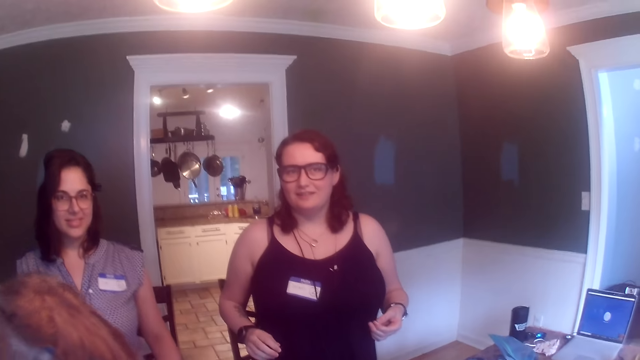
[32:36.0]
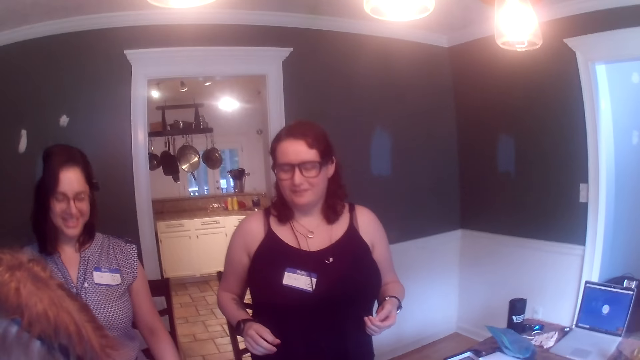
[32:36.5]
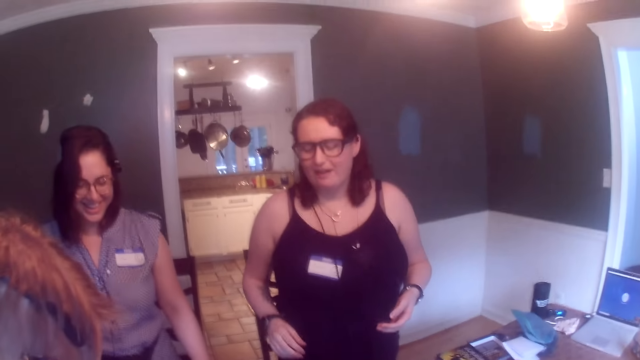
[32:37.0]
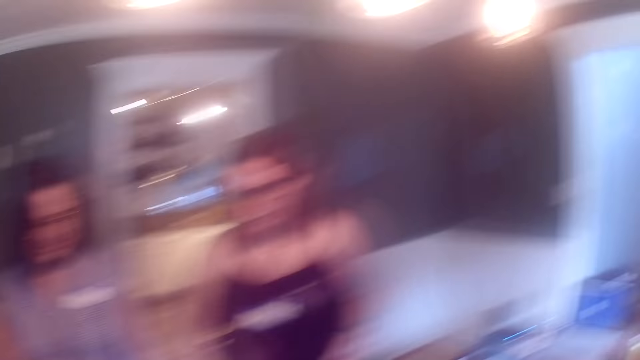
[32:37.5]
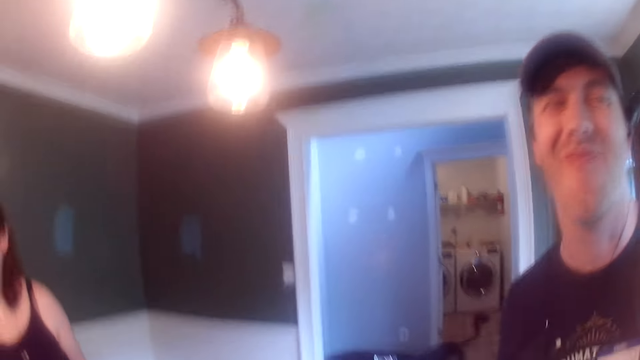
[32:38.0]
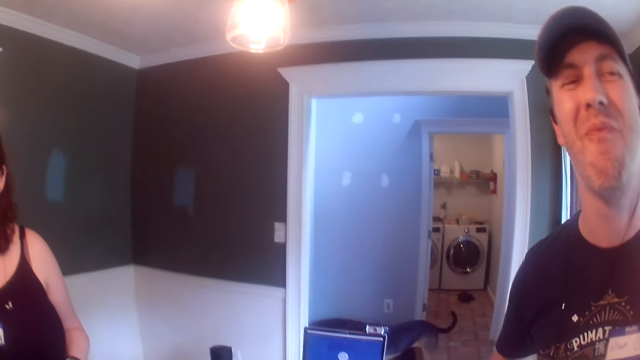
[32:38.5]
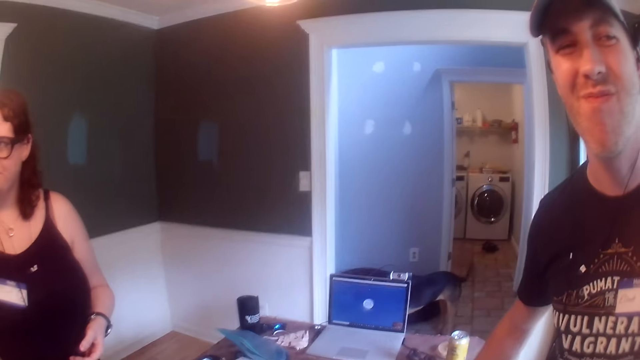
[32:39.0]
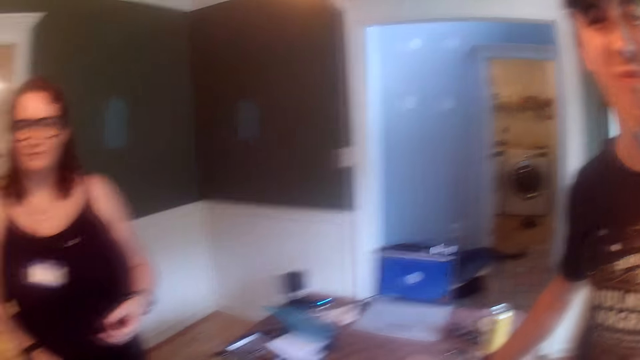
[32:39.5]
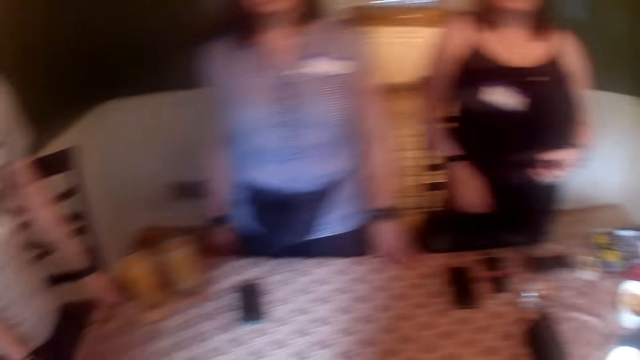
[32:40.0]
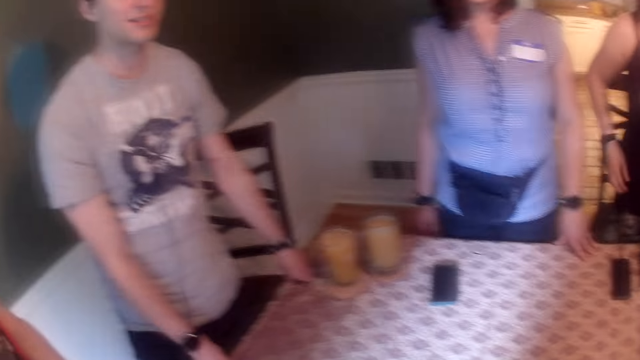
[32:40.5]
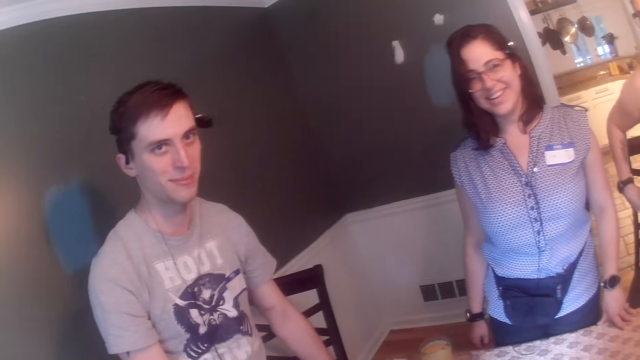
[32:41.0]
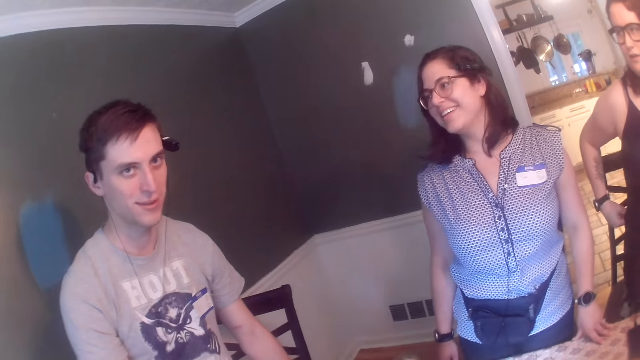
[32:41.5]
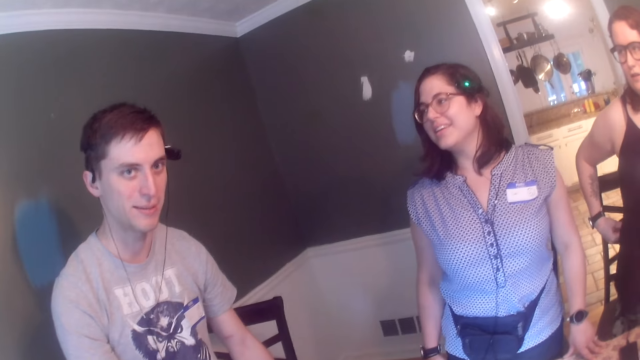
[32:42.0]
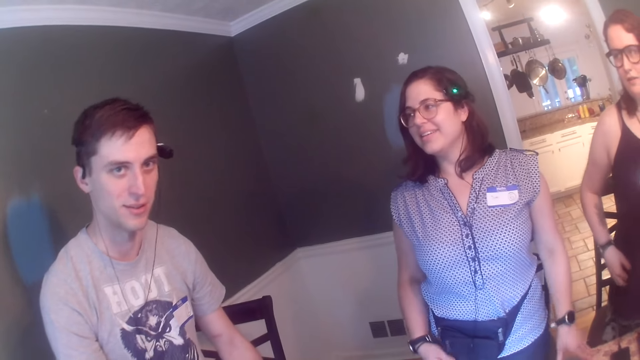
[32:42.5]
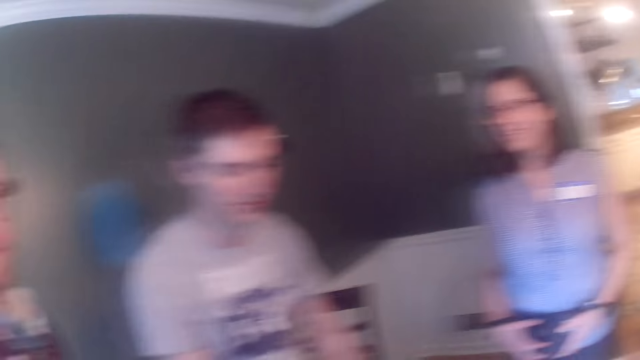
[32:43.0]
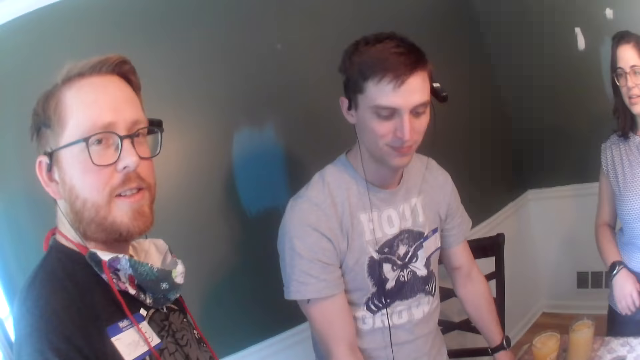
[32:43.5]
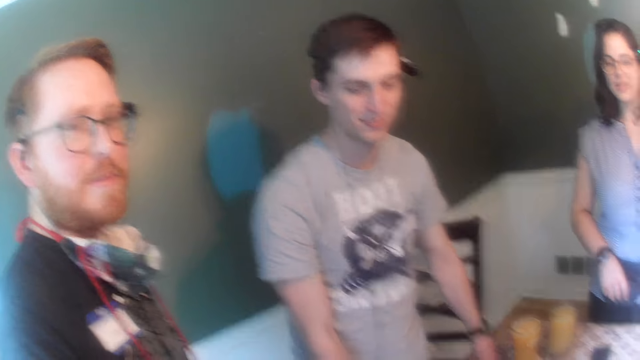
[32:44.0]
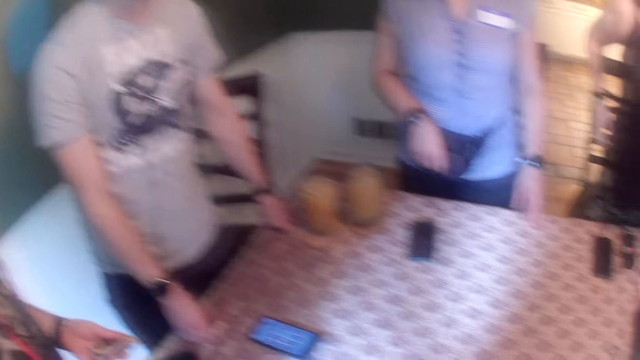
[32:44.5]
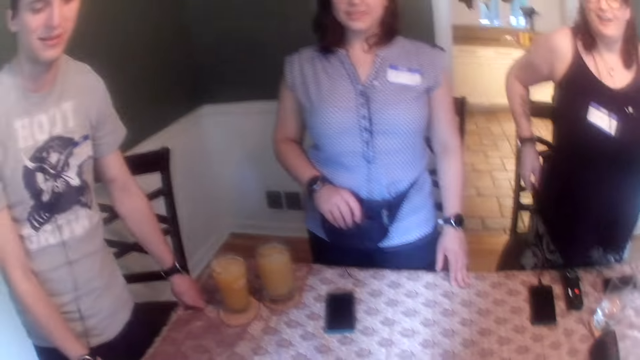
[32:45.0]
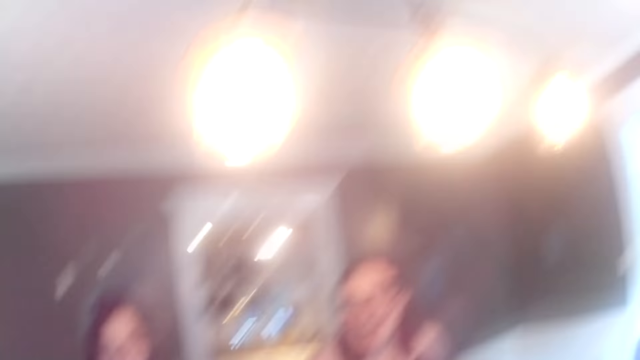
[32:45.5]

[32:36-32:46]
The third man converses with the camera wearer. The second man converses with the camera wearer. The other woman touches a waist purse around her waist with her right hand.

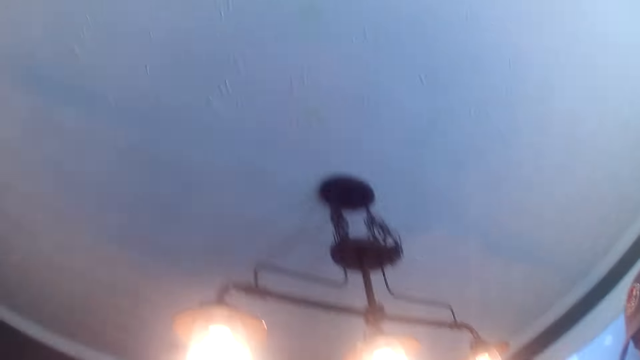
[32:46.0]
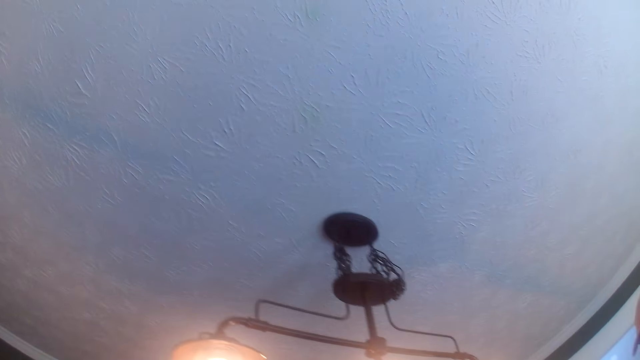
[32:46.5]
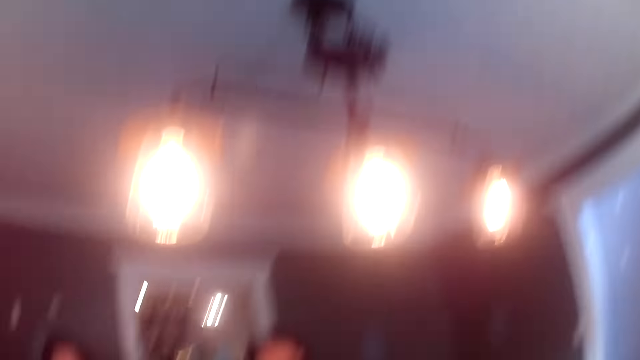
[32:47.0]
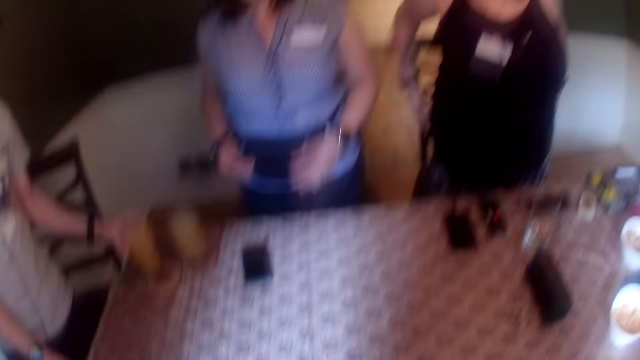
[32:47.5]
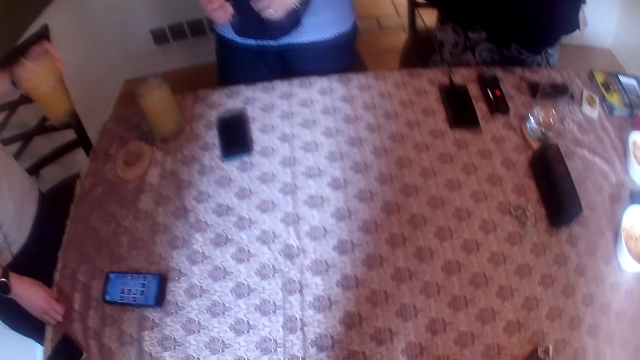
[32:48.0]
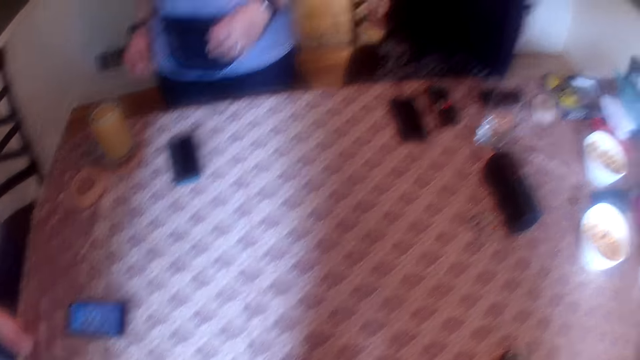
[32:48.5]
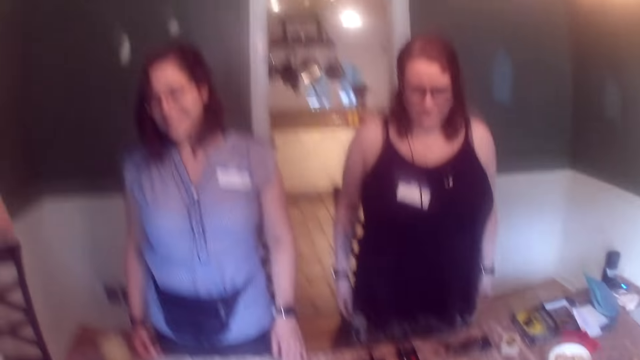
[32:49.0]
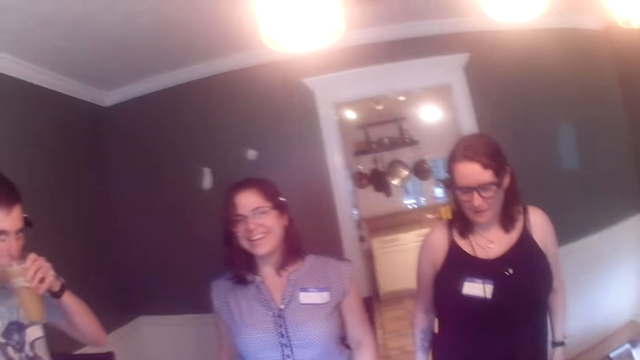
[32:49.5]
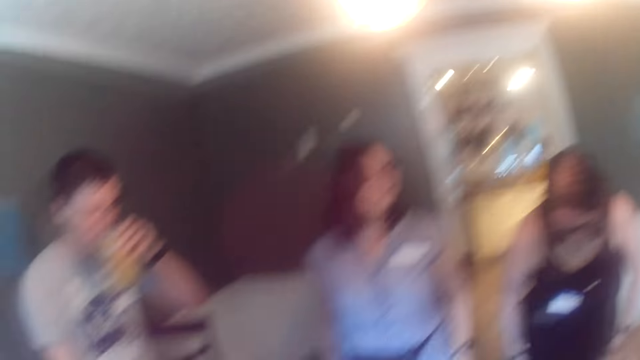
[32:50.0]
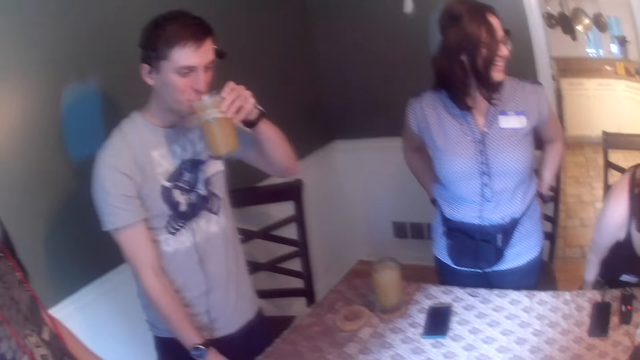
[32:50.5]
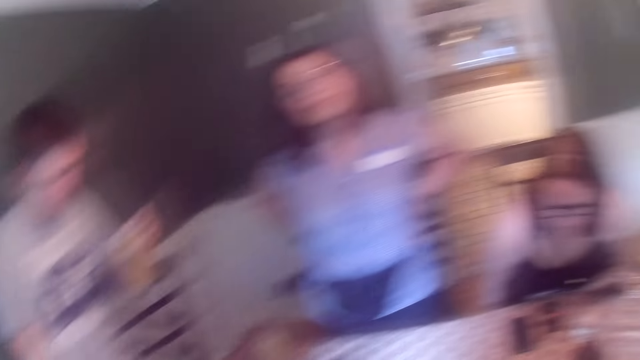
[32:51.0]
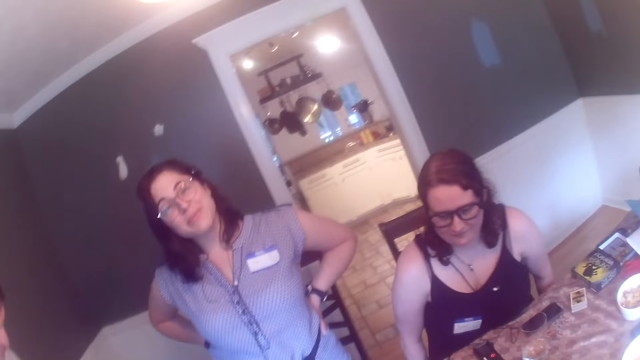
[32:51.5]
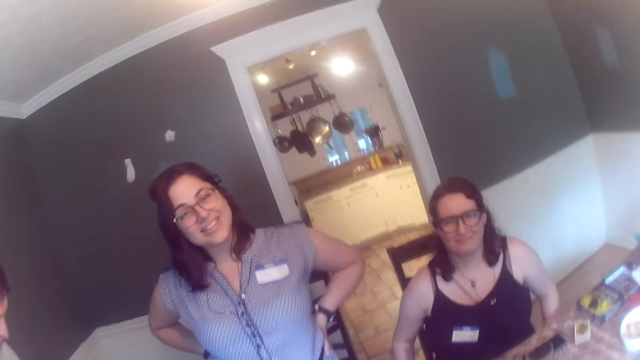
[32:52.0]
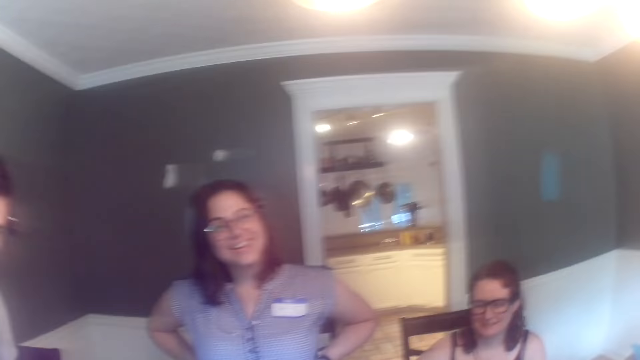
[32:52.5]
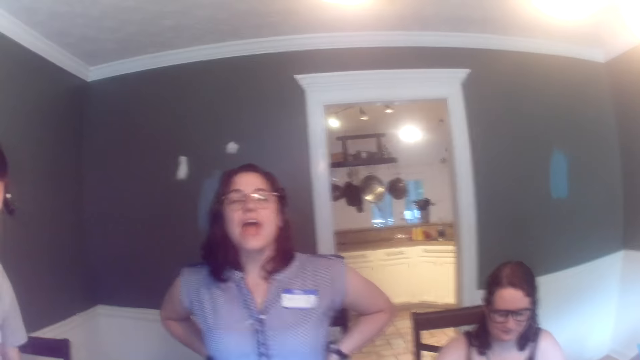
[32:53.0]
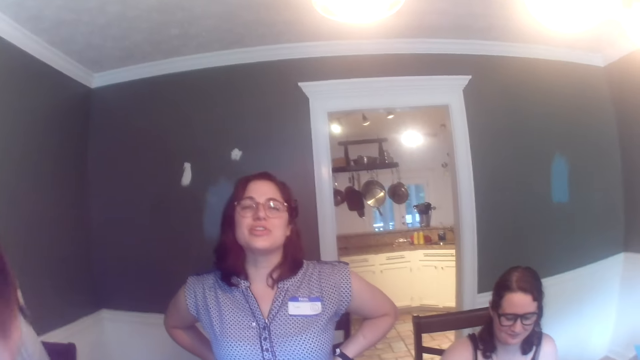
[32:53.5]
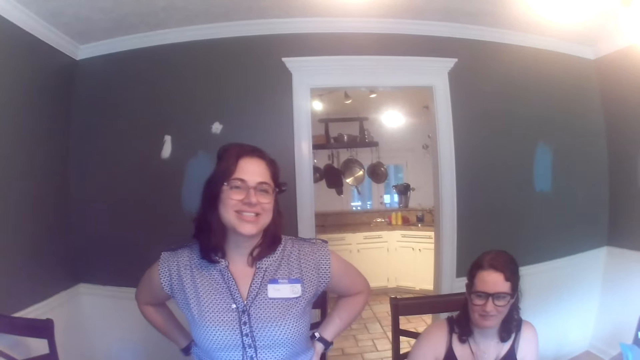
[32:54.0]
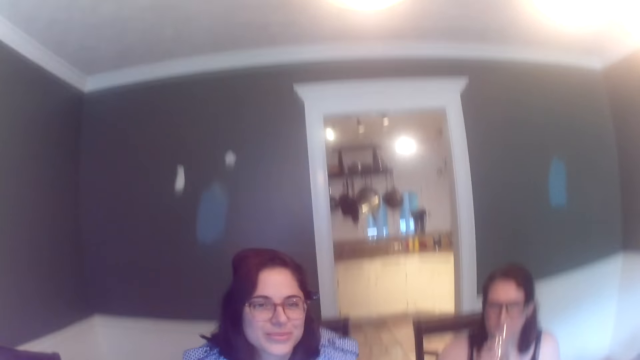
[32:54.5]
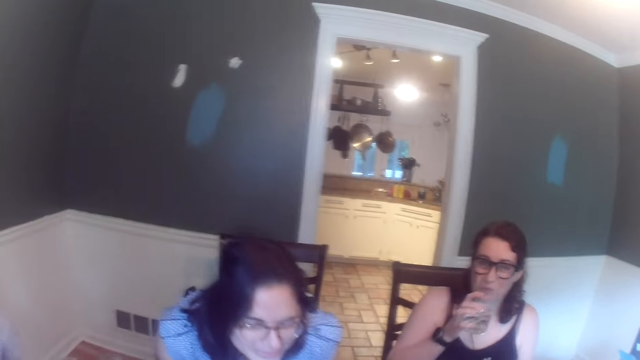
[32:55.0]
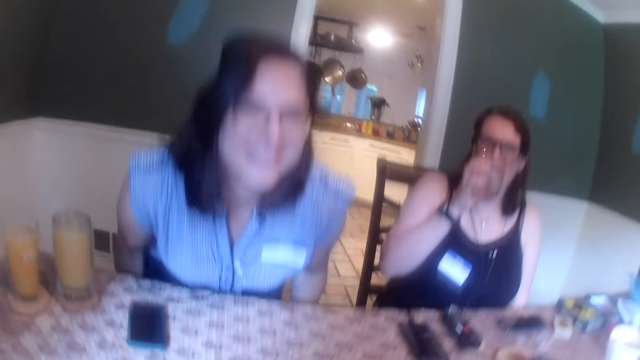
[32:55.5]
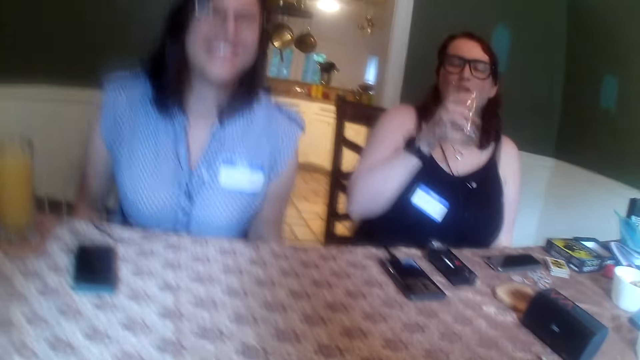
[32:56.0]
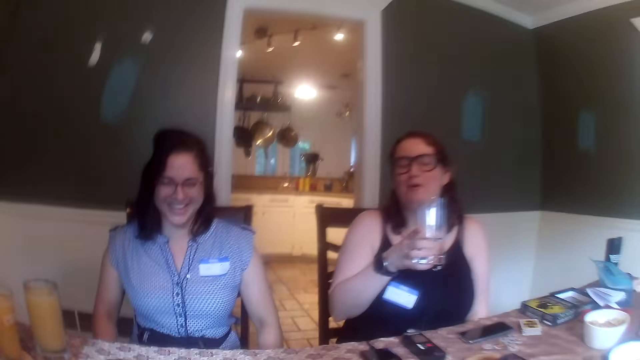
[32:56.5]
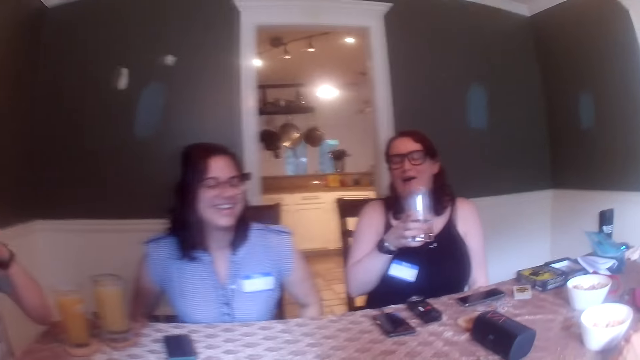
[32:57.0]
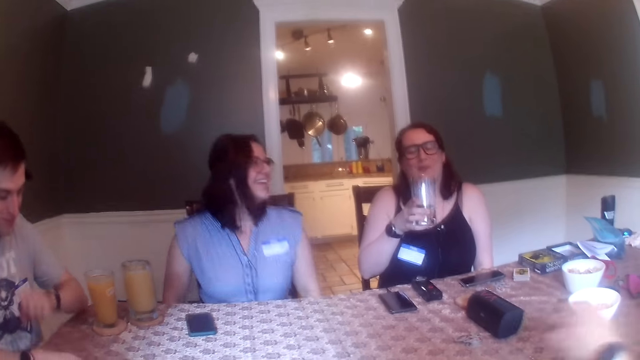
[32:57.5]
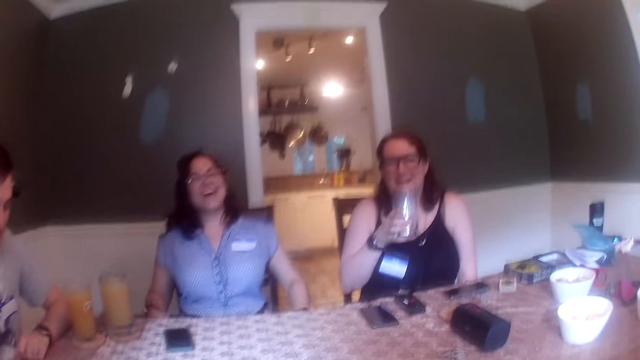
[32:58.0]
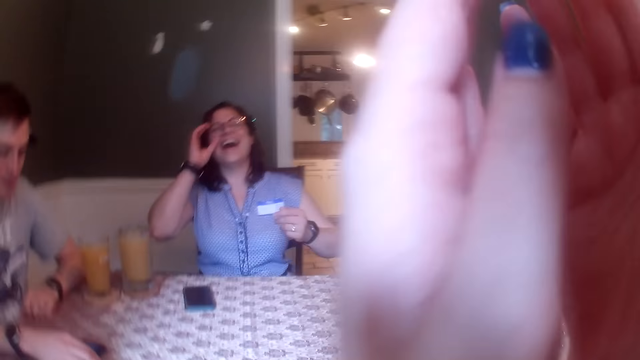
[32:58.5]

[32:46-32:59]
A woman removes her left hand on the table. A man picks up a glass of juice on a coaster on the table with his left hand. The woman places her left hand on the table. The man drinks the juice with his left hand. Another woman sits on a chair. The first woman converses with the camera wearer. The man sits on a chair. The other woman drinks a glass of water with her right hand. The first woman sits on a chair. The camera wearer and two other people sit down. The other woman converses with the camera wearer, the first woman, the man and two other men. The man places his left hand on the table.
